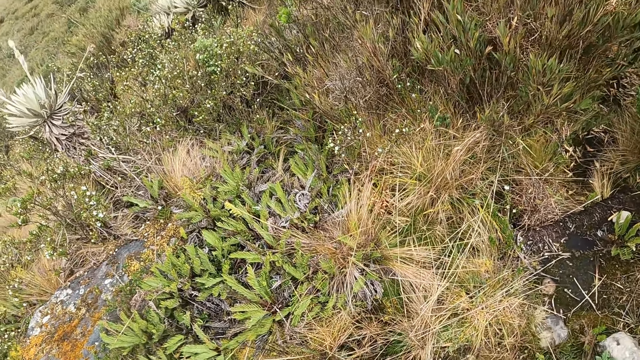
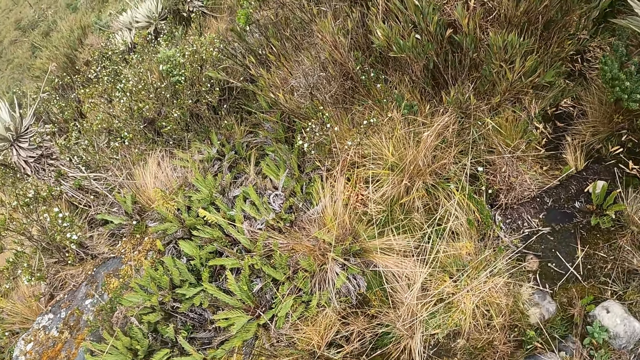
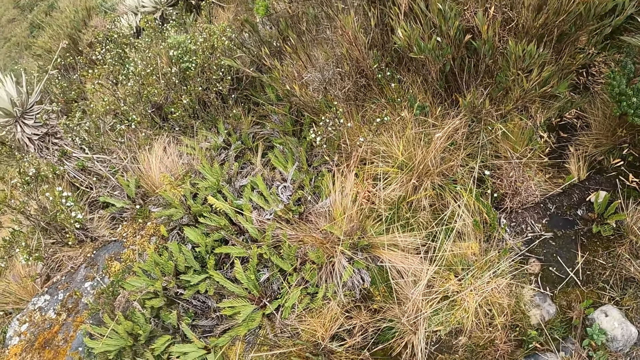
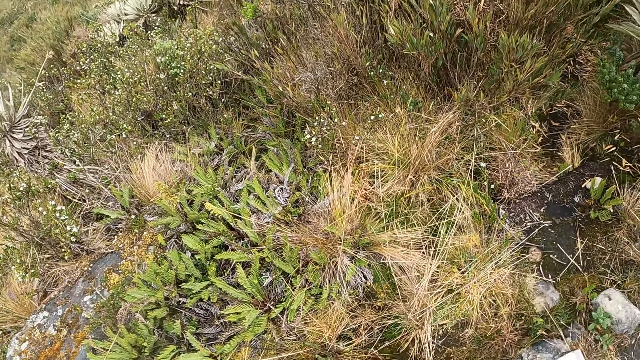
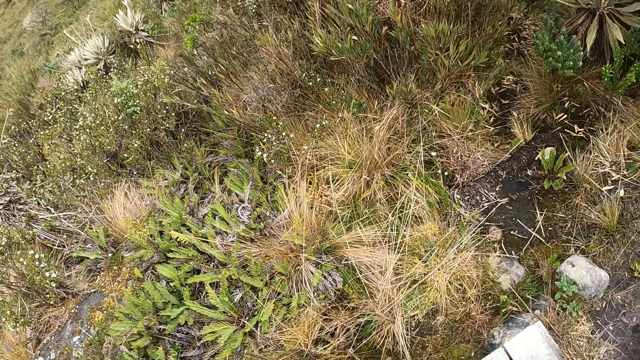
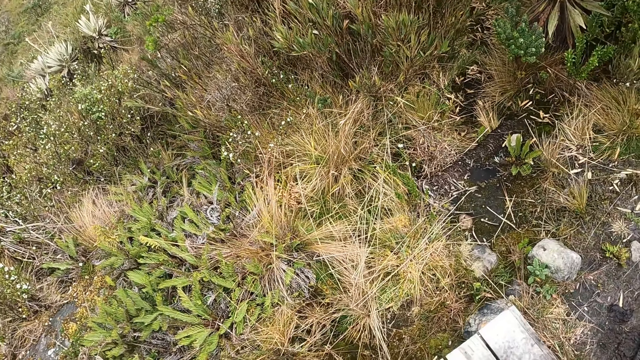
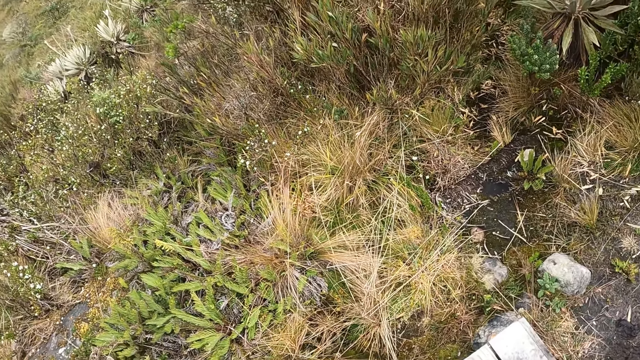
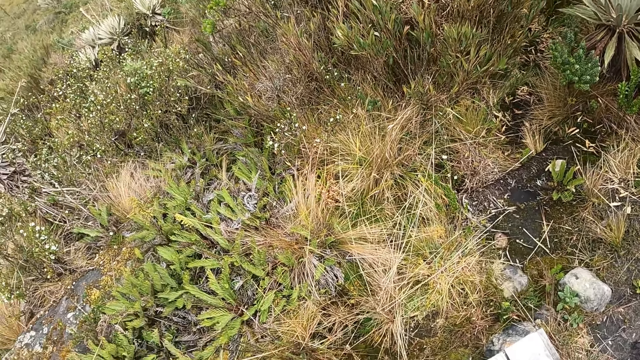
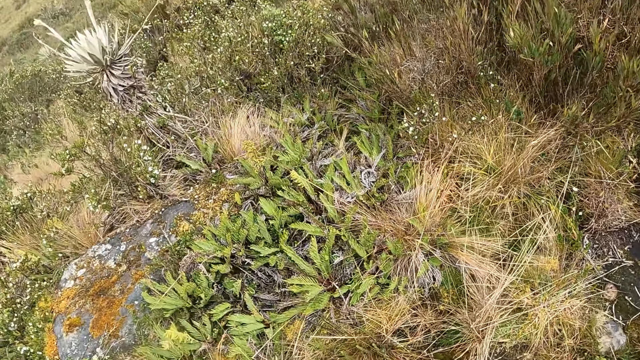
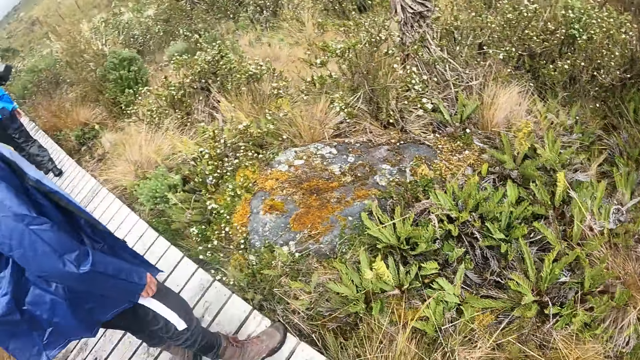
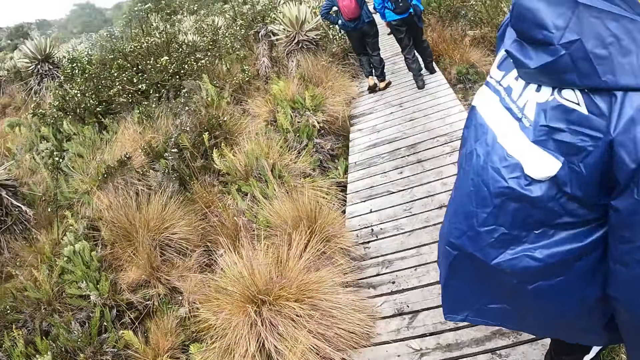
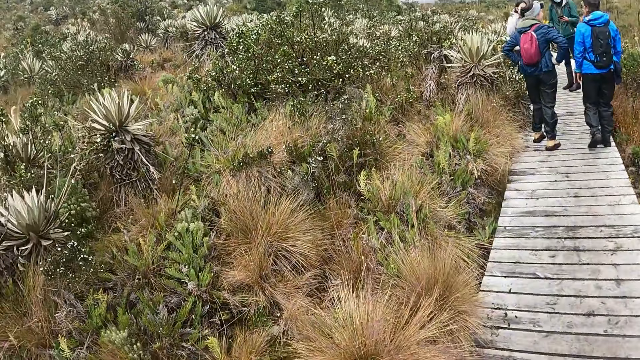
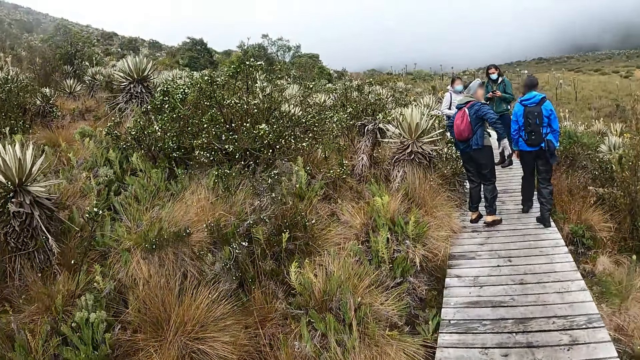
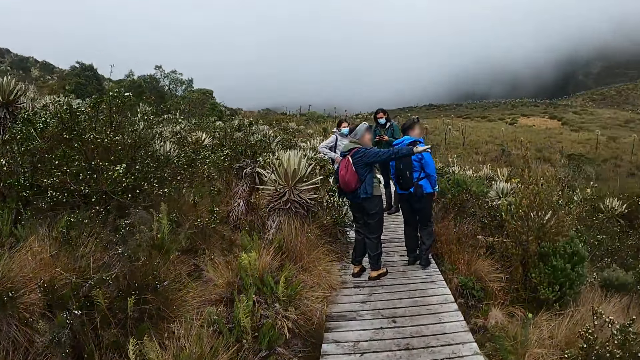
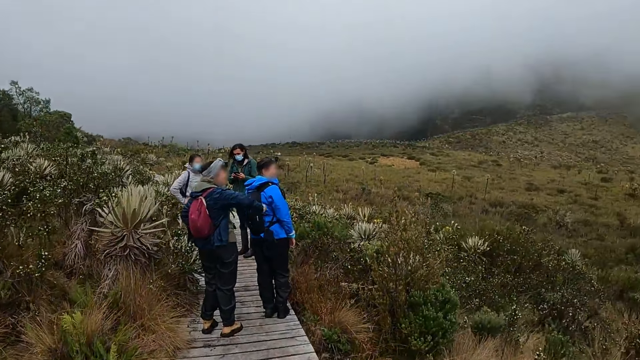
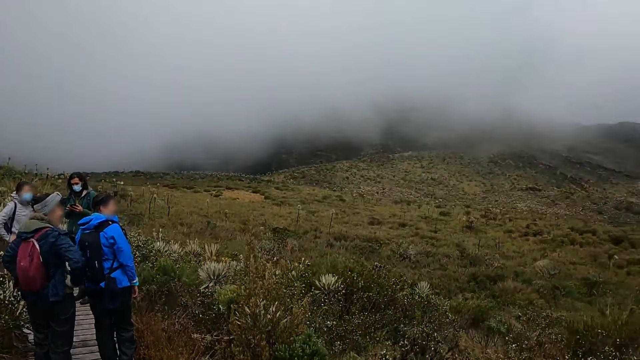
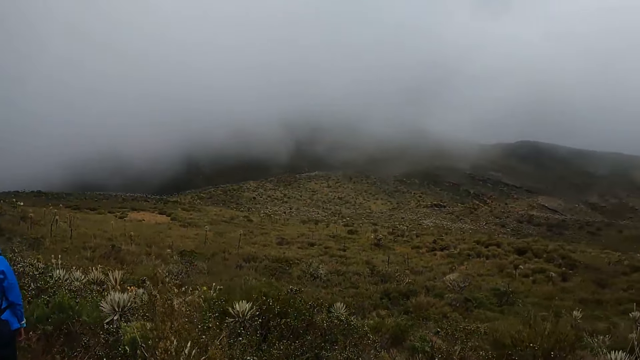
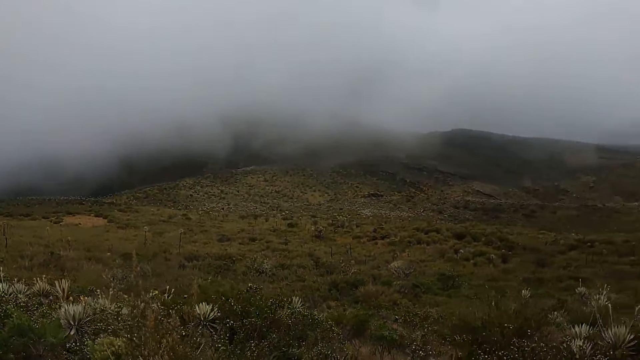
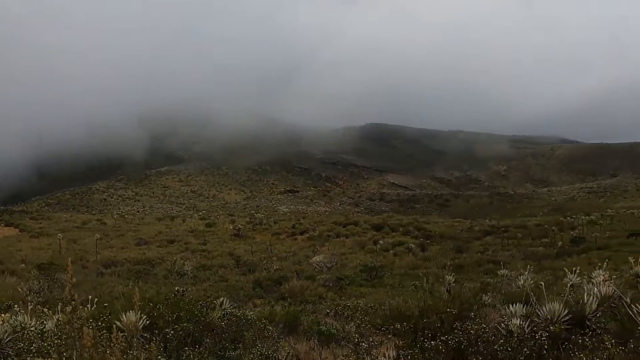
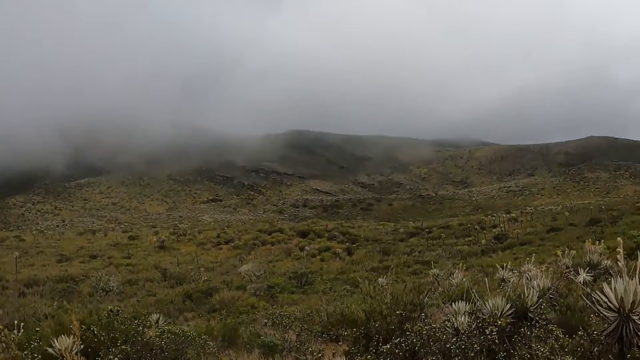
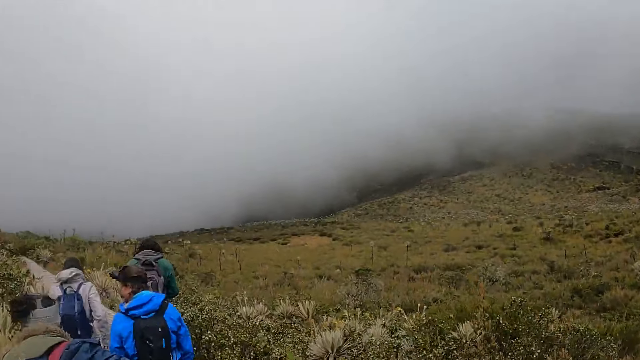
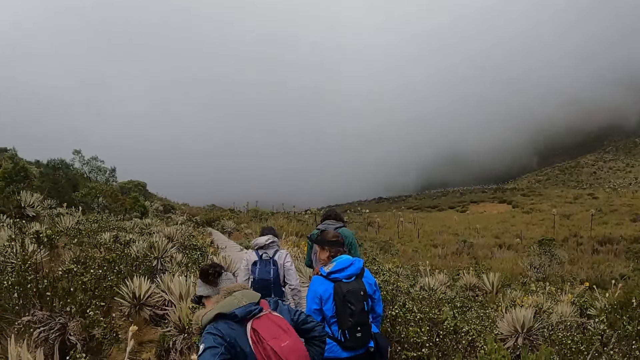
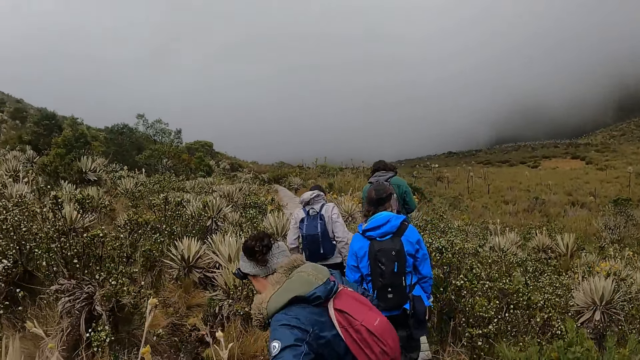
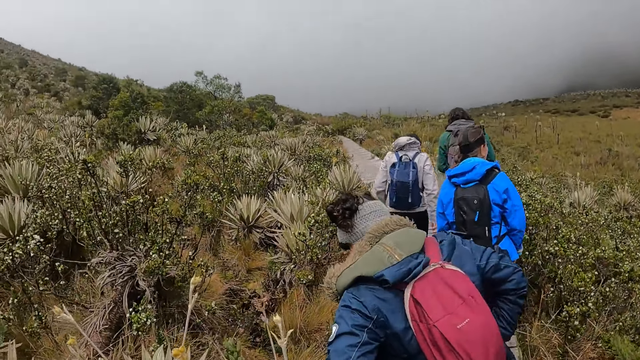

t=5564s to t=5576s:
The woman interacts with another woman. The first woman interacts with a third woman. The first woman interacts with a fourth woman. A lady points at something.

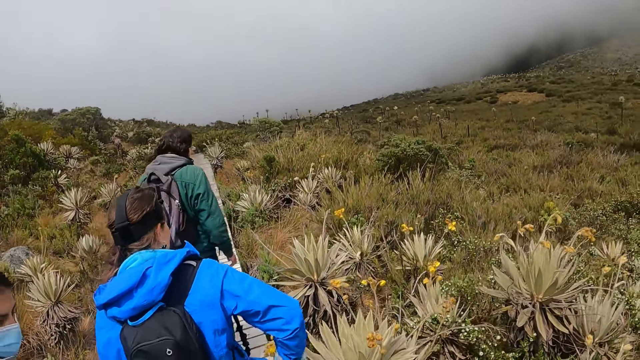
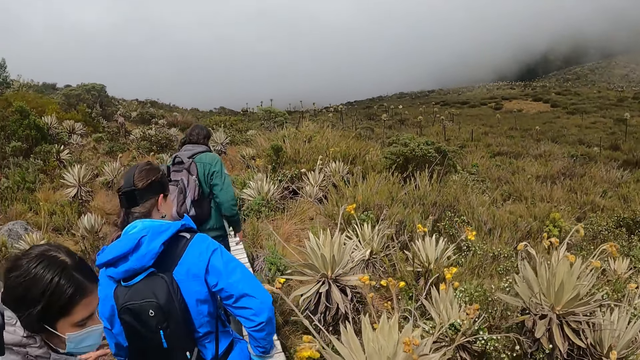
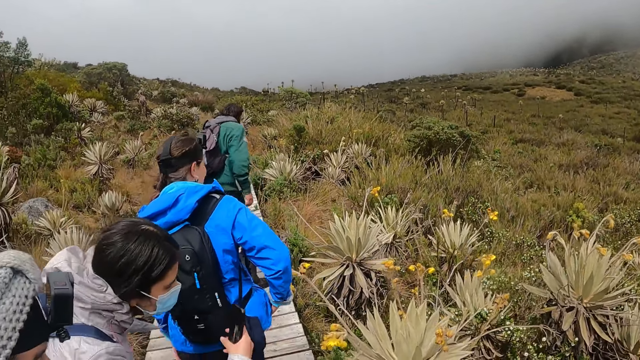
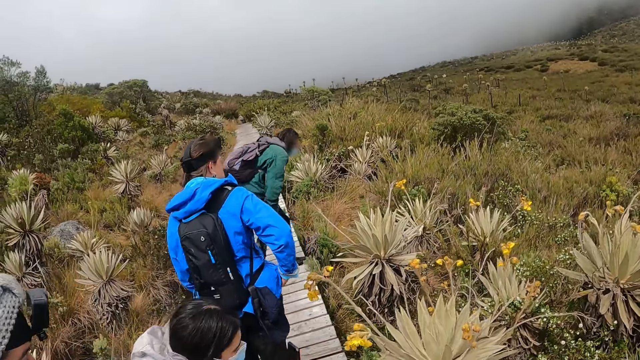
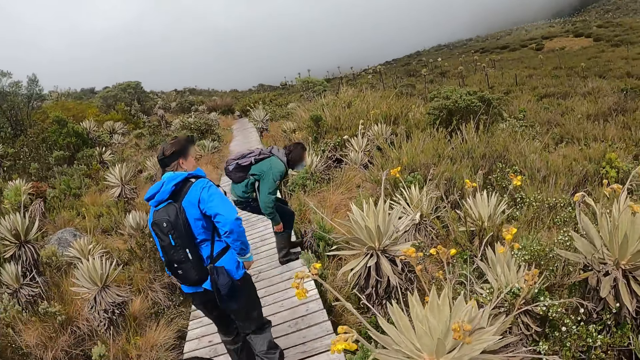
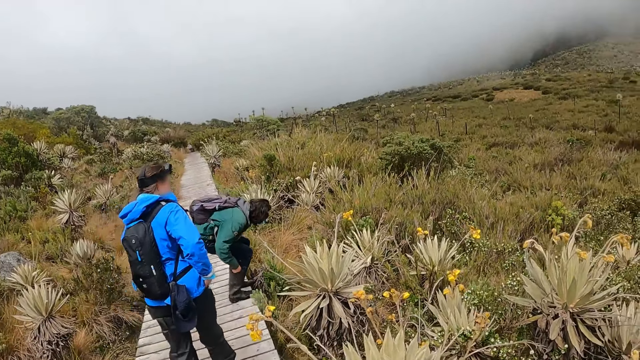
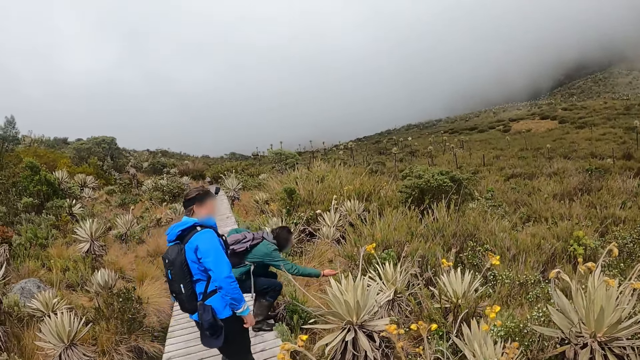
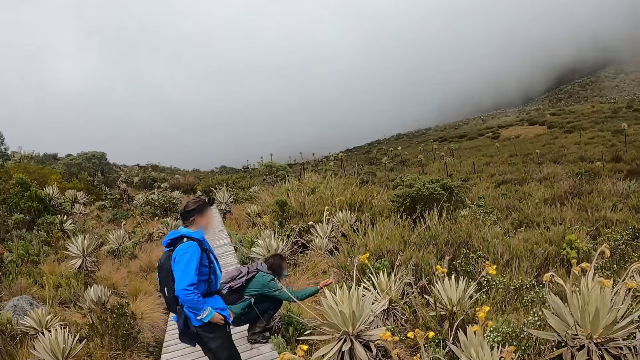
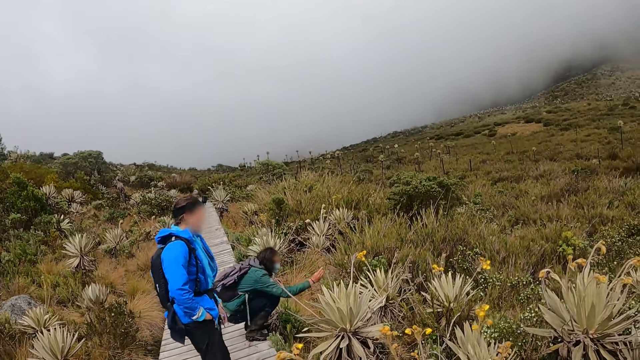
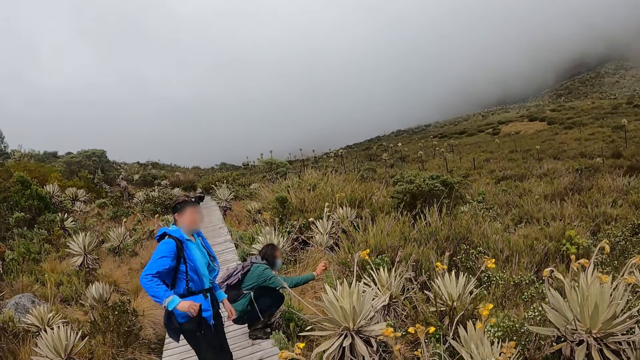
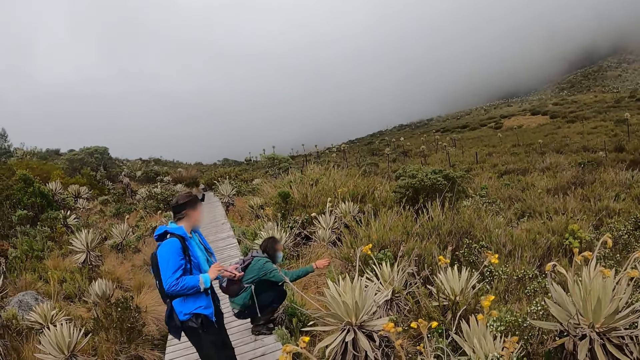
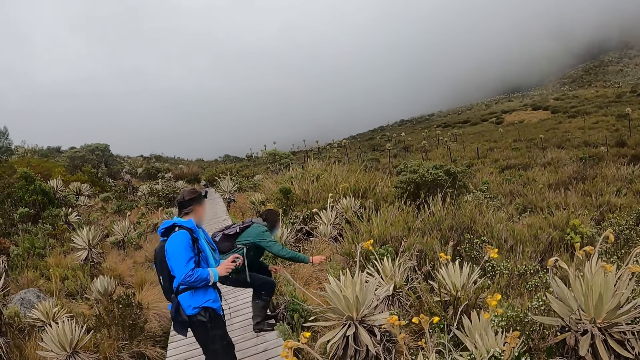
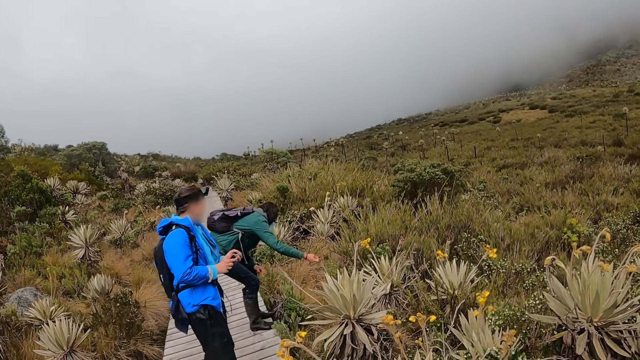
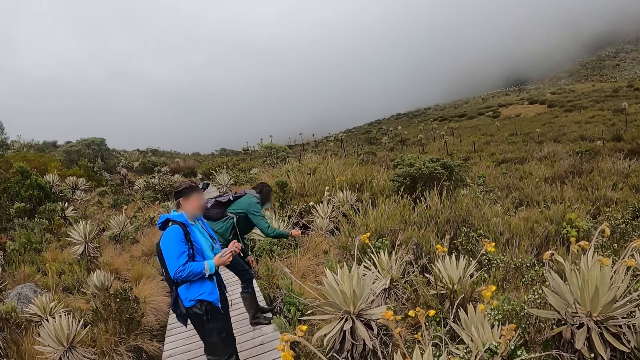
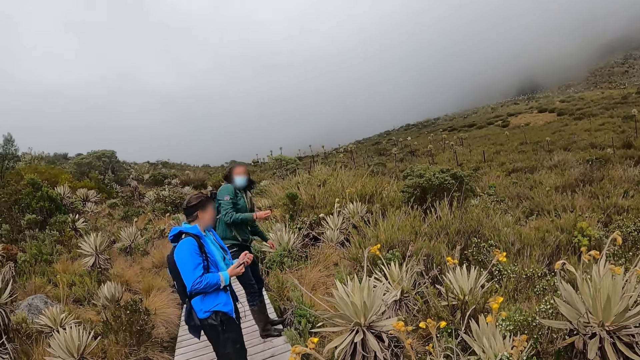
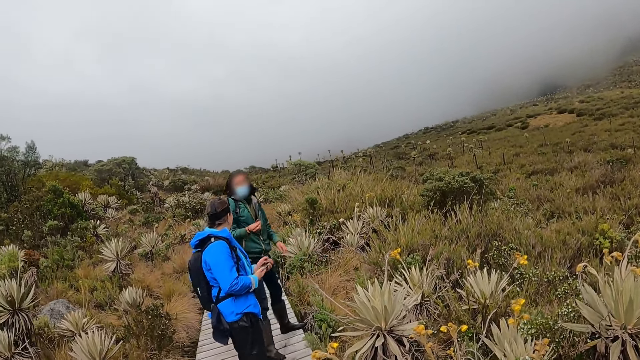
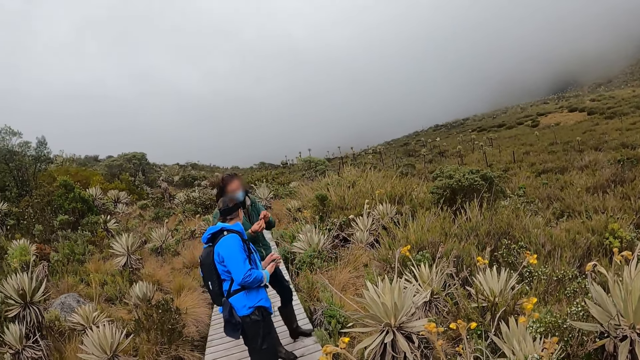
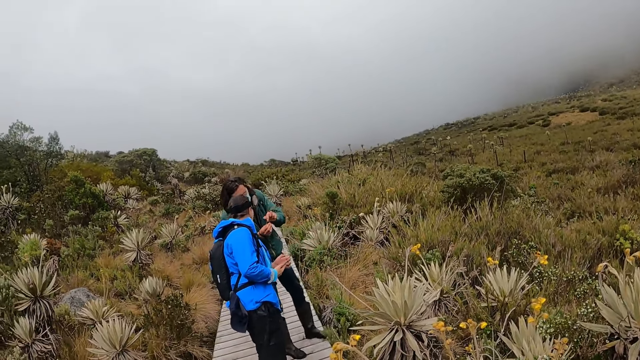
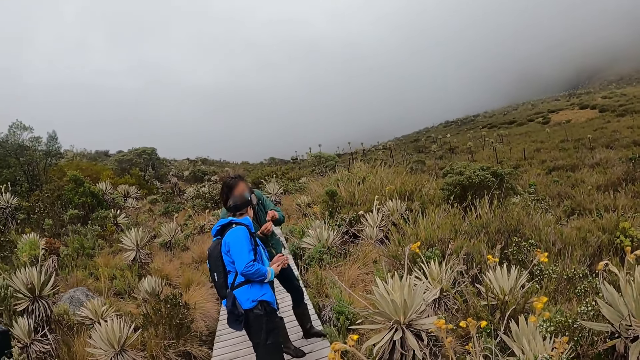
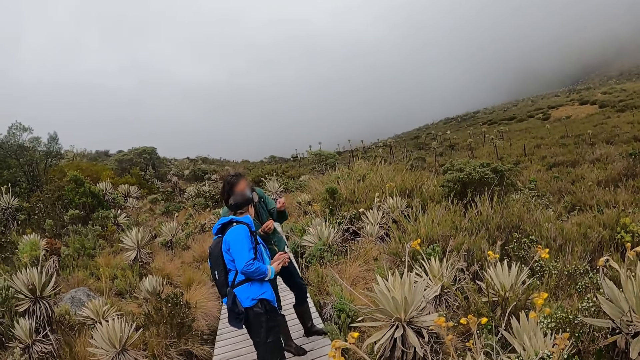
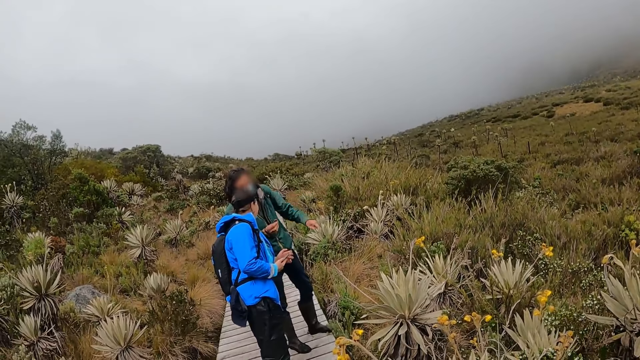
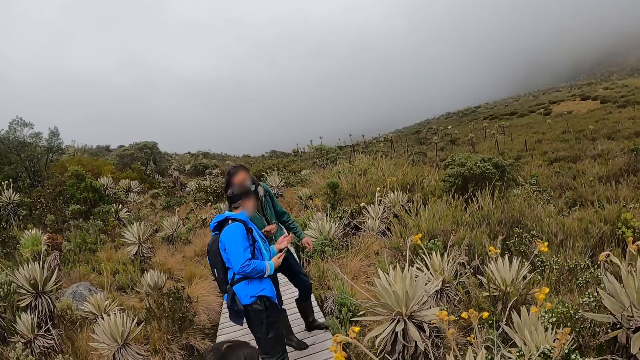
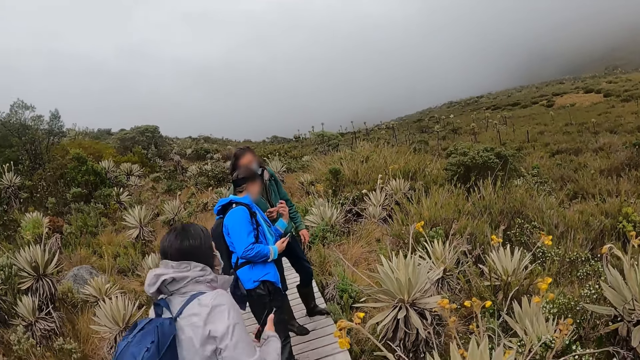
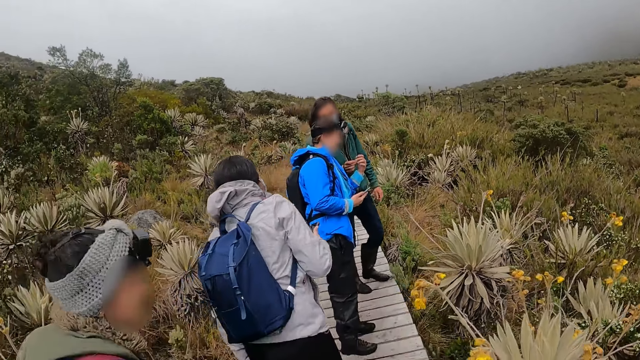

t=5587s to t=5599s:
A man squats down. The man touches something. A lady removes the phone from the pocket. The man shows something to the lady.
